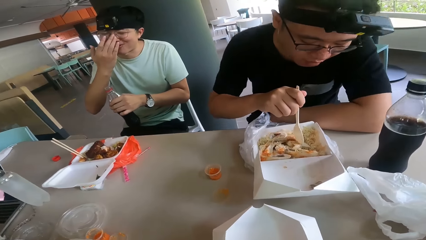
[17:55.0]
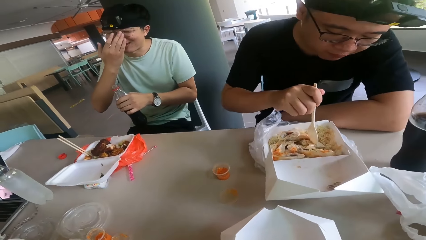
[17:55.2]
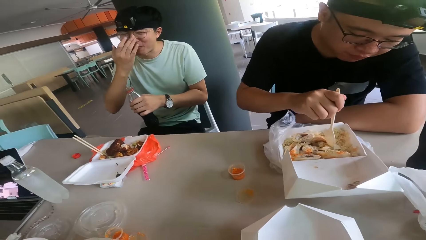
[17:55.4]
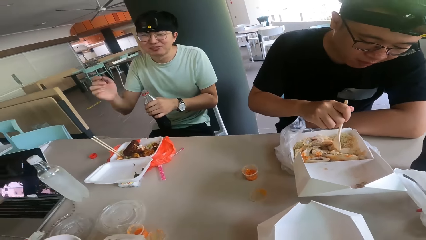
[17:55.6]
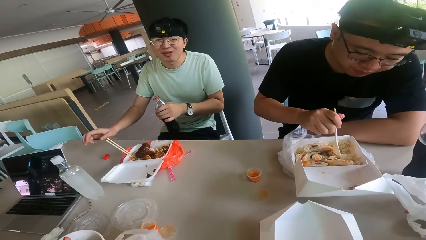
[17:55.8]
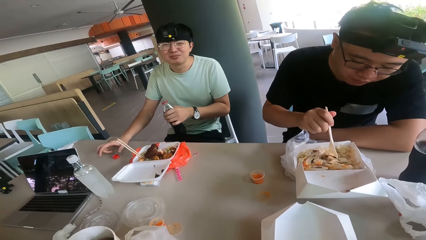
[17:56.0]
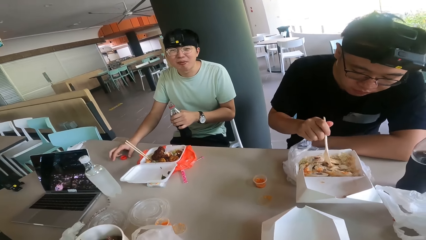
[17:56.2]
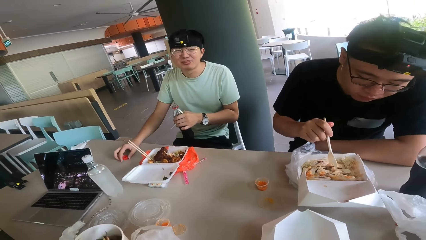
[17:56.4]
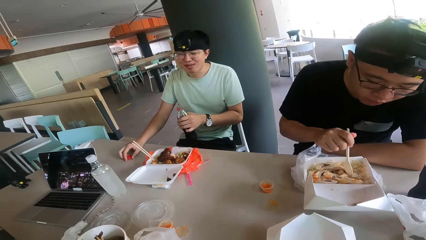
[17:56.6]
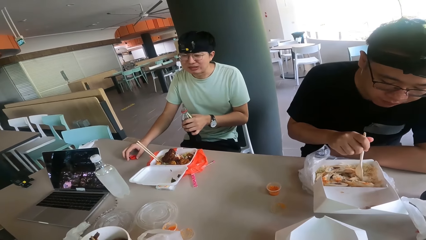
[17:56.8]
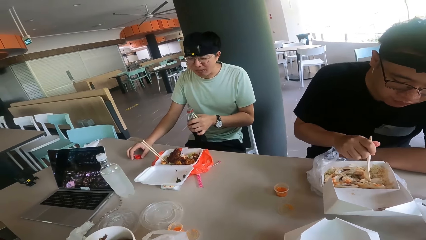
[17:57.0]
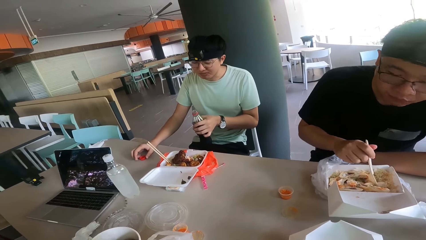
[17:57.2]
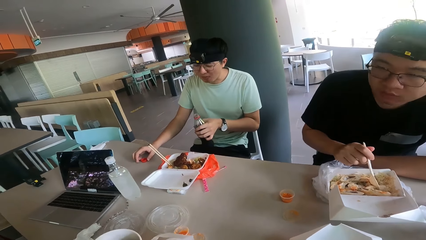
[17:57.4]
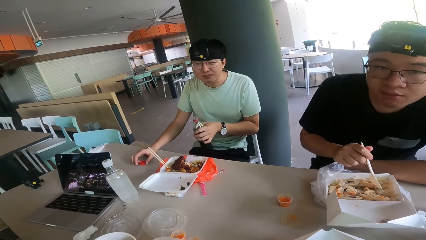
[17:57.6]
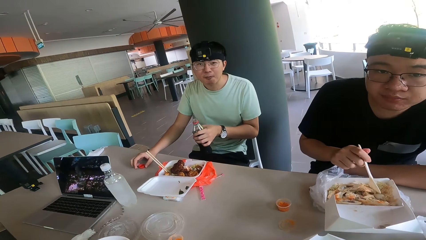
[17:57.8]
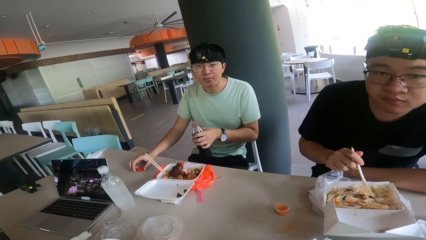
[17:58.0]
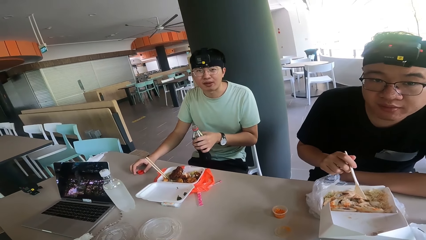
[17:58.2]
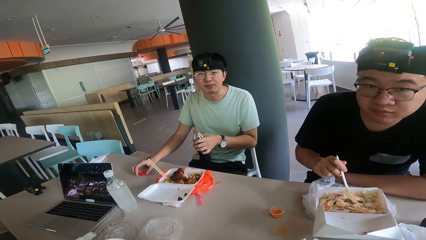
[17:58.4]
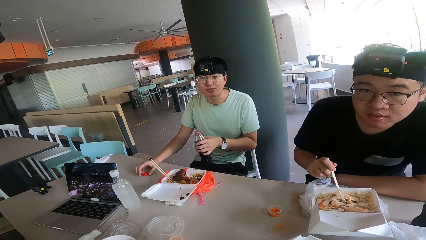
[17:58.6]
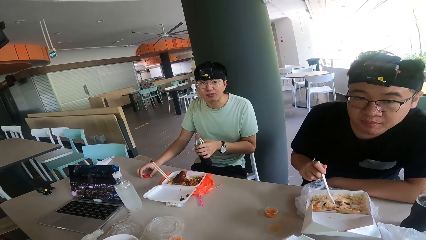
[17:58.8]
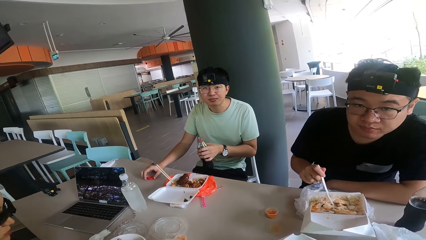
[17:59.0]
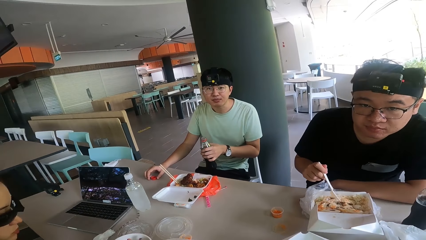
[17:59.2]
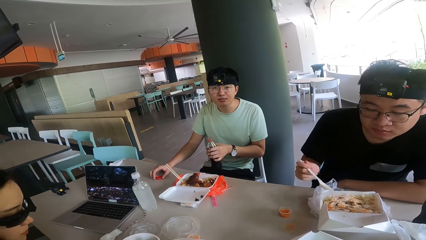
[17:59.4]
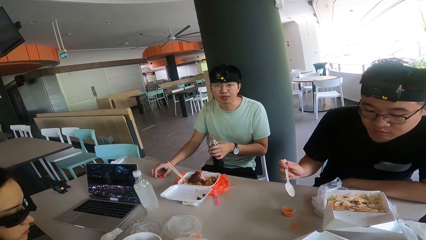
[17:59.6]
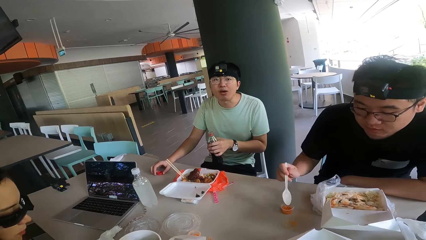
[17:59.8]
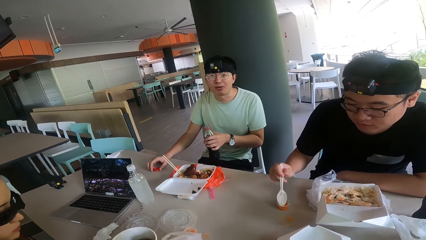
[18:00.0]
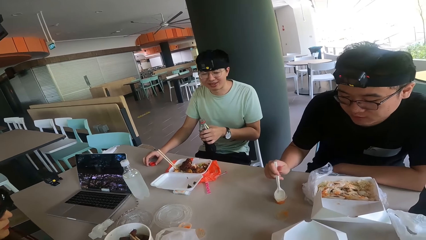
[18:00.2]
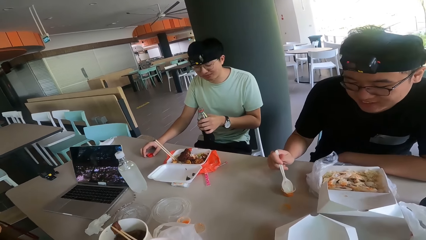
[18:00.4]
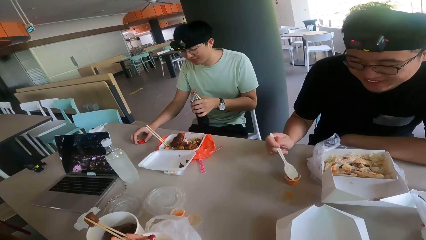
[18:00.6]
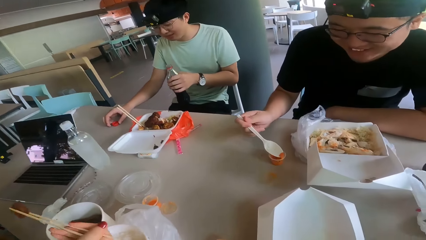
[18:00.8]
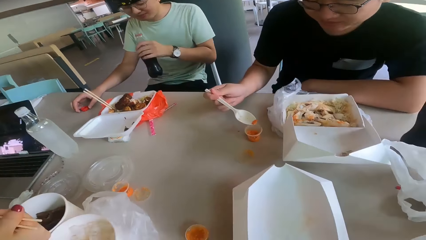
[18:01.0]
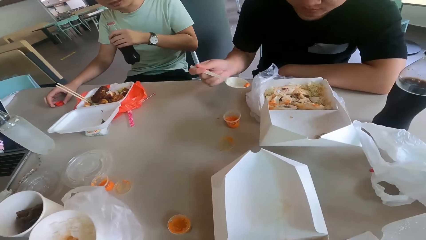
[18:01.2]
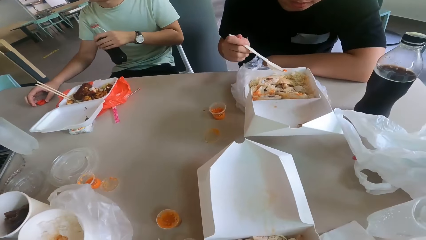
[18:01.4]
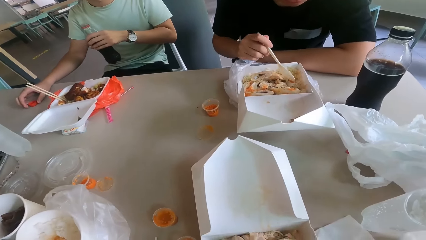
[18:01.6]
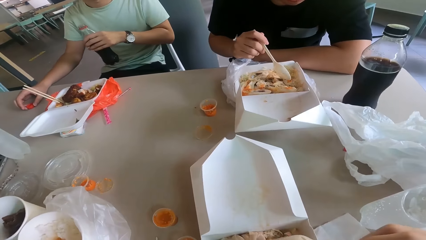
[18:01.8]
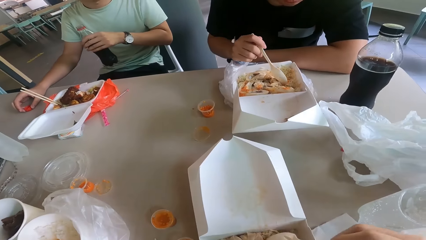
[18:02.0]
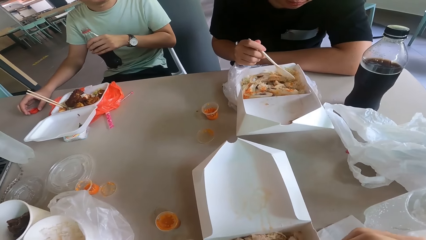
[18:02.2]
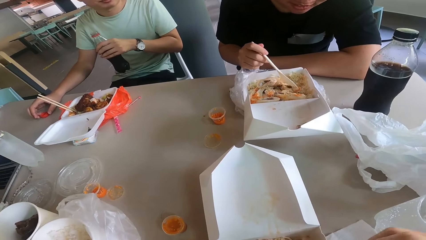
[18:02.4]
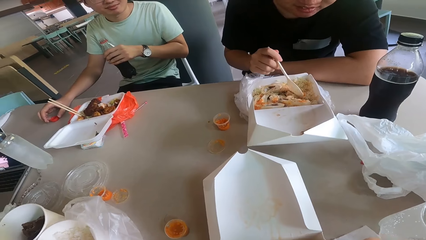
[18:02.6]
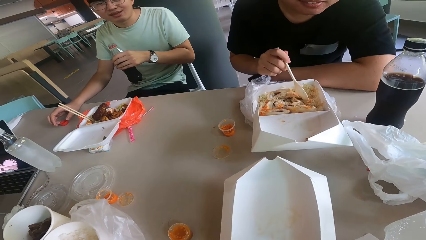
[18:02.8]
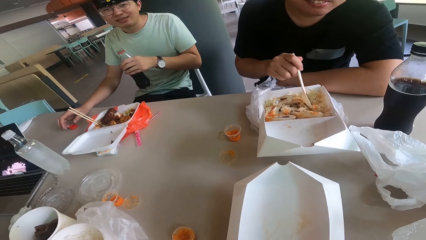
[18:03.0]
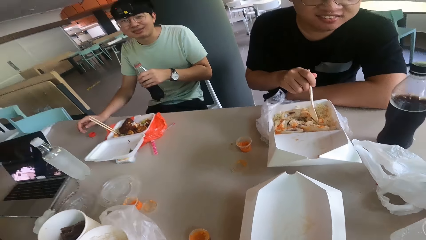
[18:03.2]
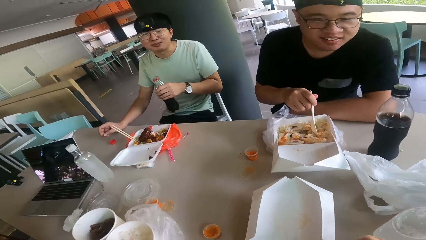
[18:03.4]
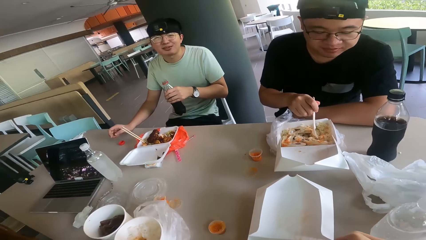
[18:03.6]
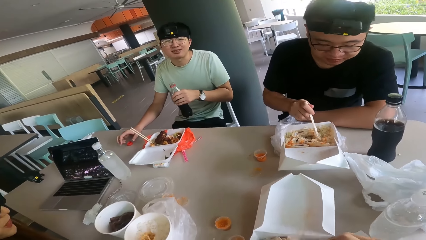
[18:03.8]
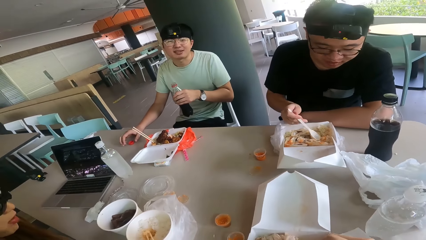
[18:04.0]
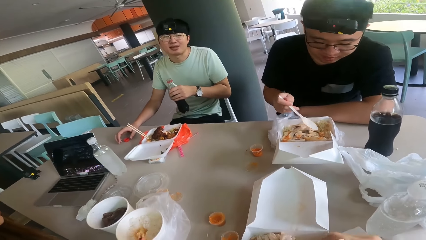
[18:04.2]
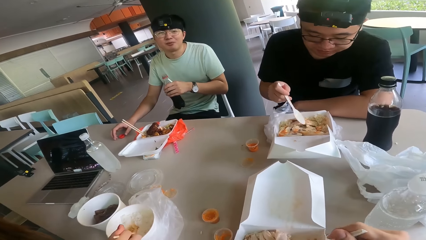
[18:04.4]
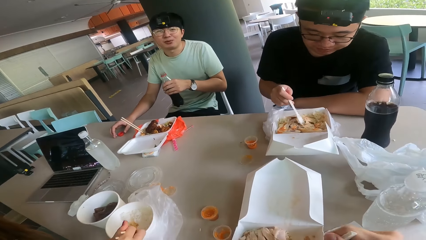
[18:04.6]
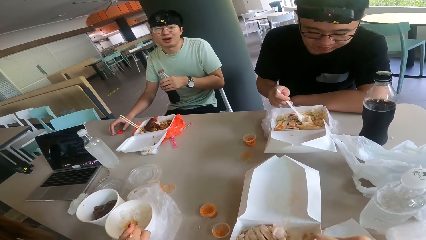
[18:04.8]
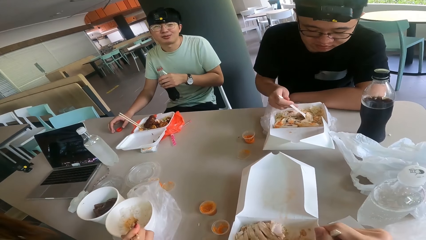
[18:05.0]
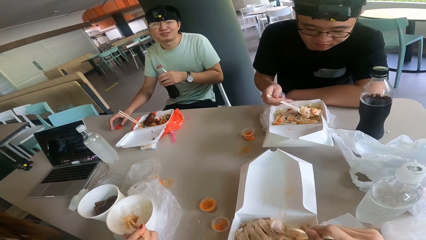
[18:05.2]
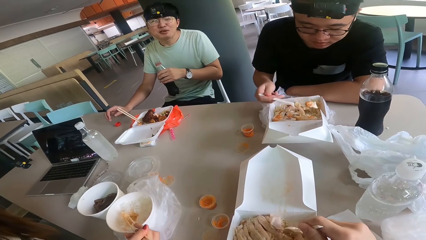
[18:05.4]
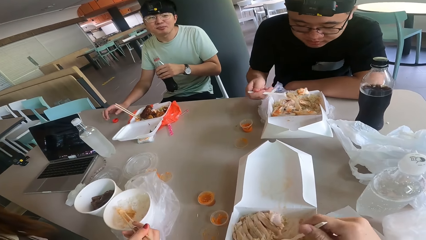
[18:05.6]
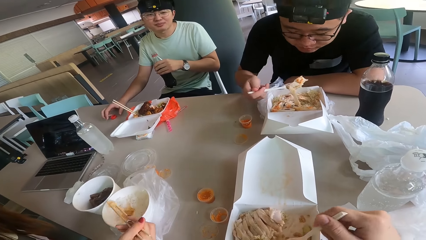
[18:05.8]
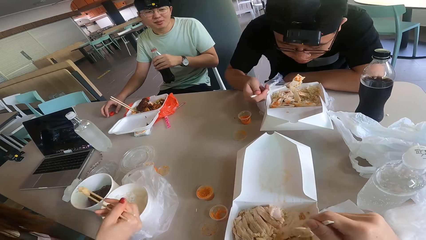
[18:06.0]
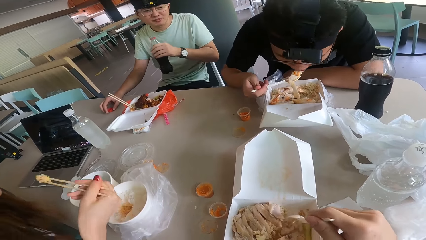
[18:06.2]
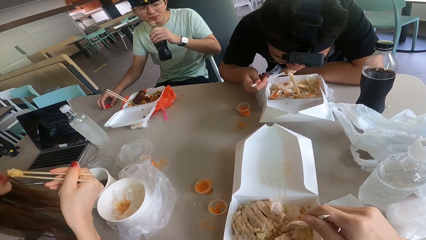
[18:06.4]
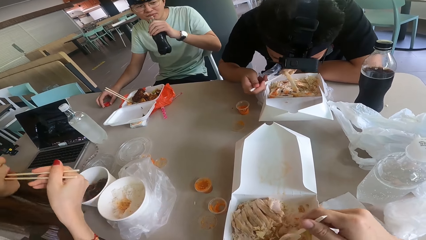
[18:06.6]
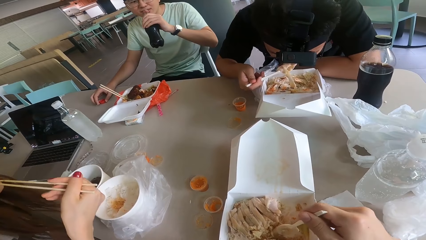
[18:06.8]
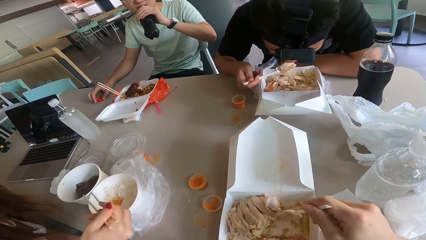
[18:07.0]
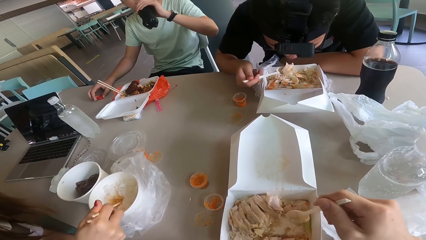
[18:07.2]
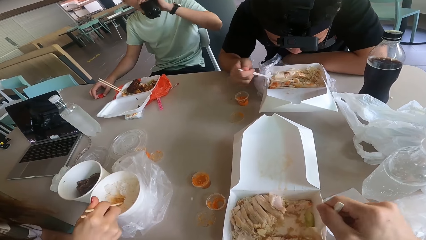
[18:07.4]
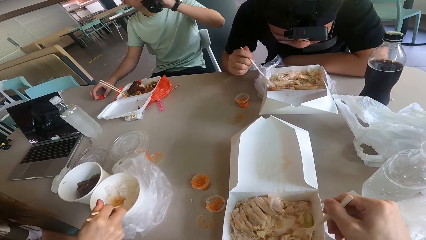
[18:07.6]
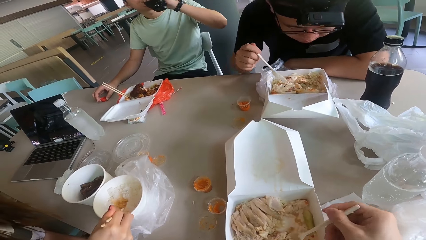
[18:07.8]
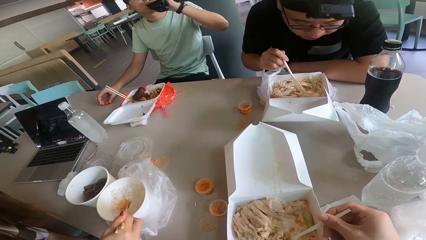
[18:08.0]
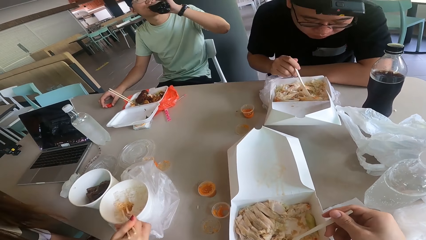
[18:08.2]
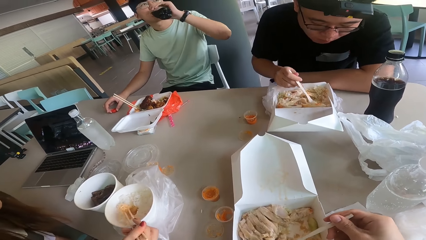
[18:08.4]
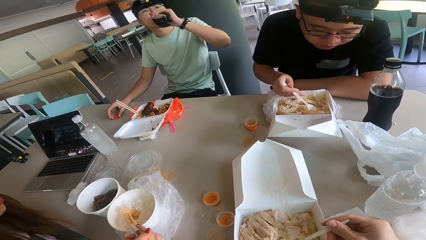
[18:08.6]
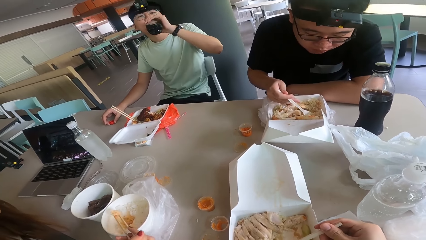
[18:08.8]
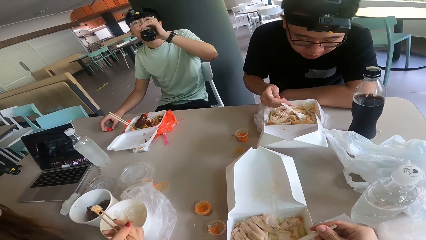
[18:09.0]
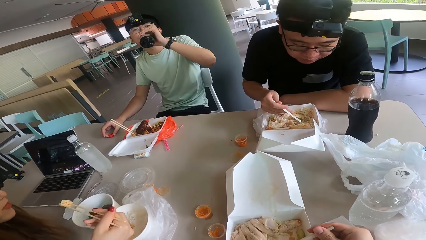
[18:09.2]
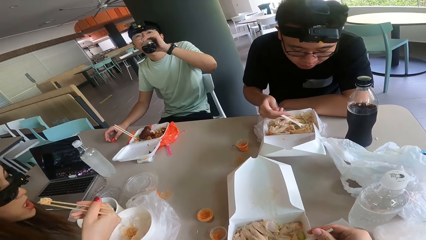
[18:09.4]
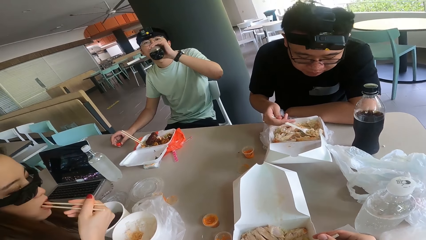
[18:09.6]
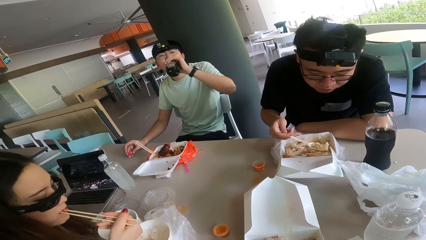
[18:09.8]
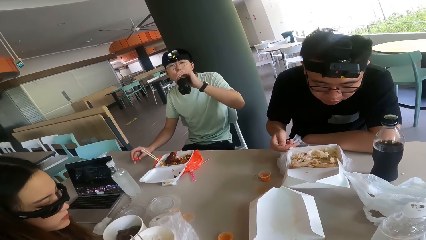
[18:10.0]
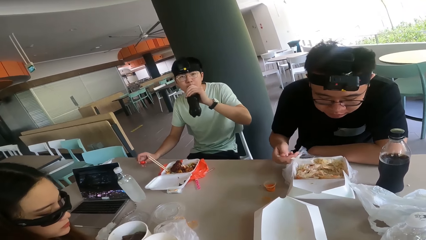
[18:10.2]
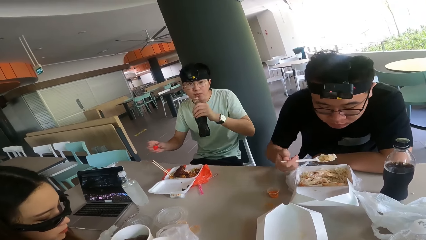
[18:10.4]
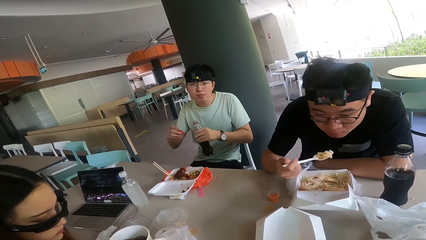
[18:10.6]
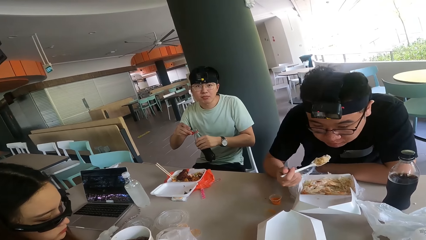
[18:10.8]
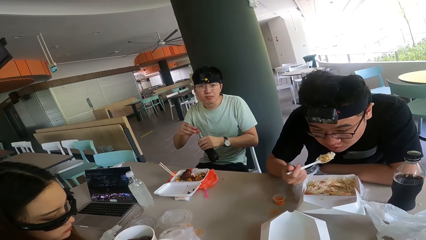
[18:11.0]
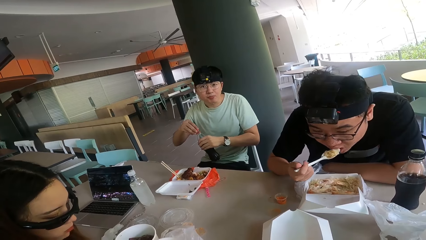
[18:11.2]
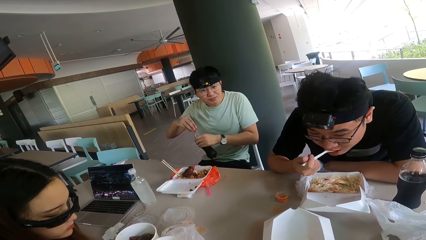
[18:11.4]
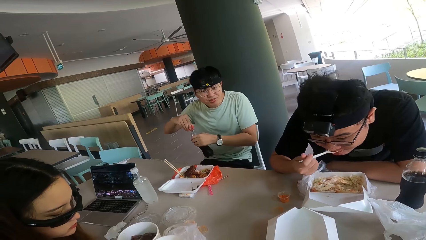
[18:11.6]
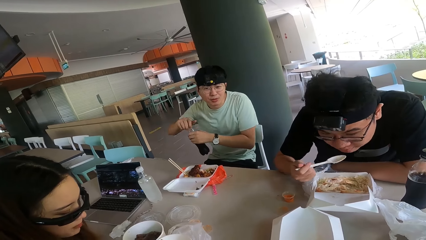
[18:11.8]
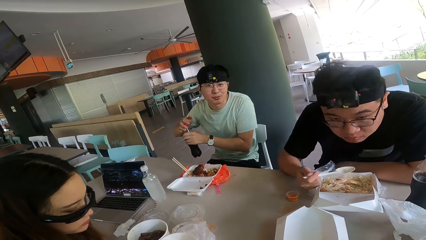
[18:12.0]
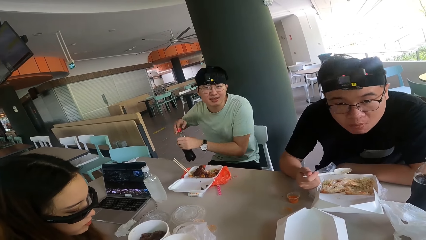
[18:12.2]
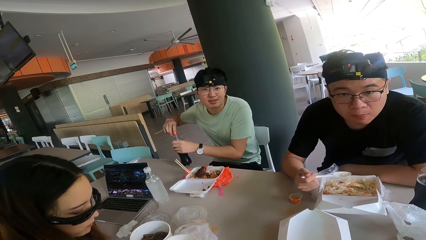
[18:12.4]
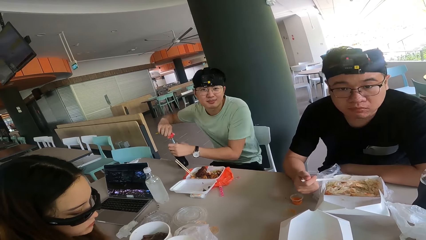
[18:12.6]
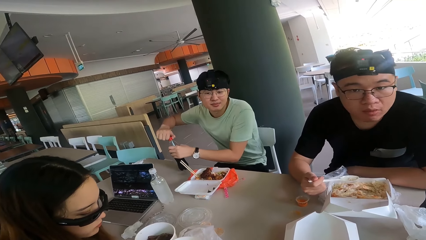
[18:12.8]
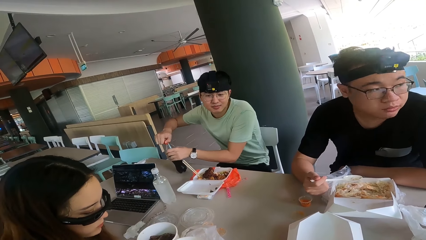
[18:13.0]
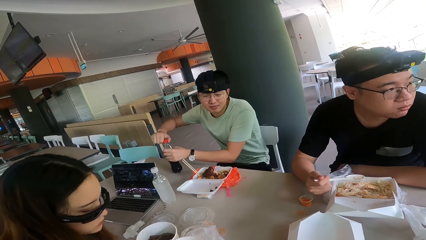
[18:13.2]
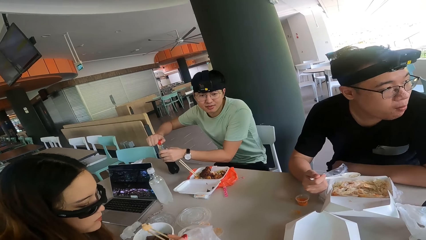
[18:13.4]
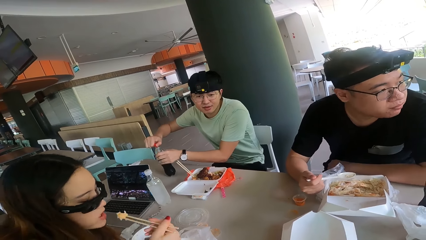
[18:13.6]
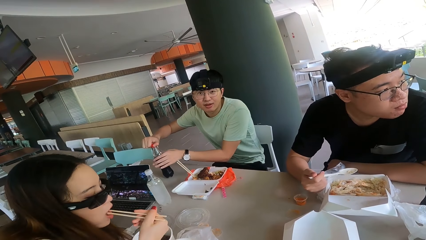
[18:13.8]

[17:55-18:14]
A person holds the lid. The camera wearer converses with a man. They look at the colleagues. They collect food with a spoon. The man talks to the camera wearer. Another person looks at a third person. The camera wearer responds to the man. They scoop food. They converse with the man. They look at the man. The first person holds the drink.
